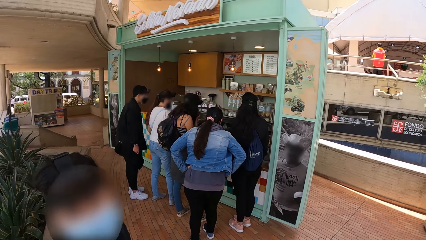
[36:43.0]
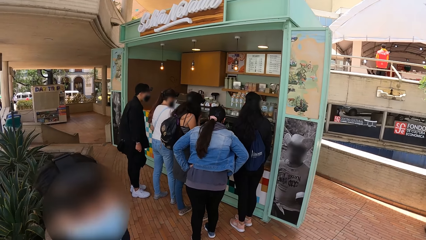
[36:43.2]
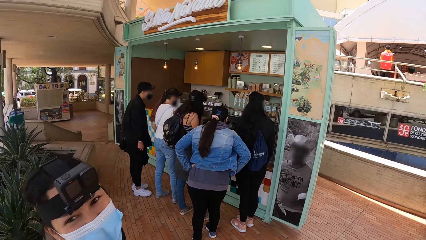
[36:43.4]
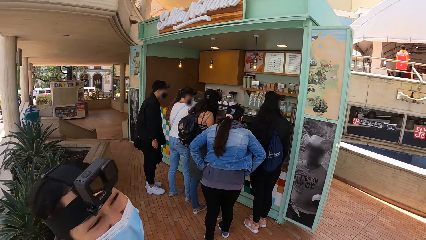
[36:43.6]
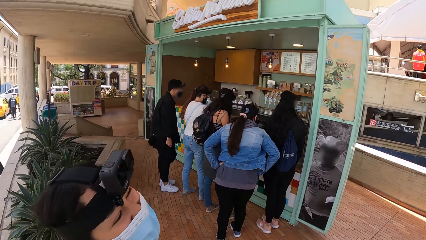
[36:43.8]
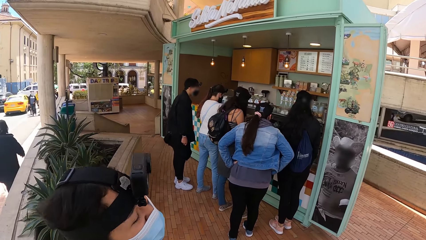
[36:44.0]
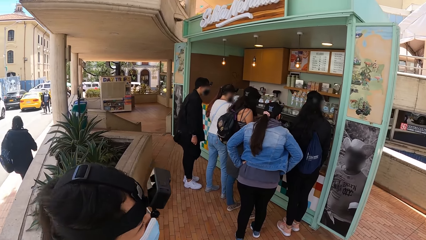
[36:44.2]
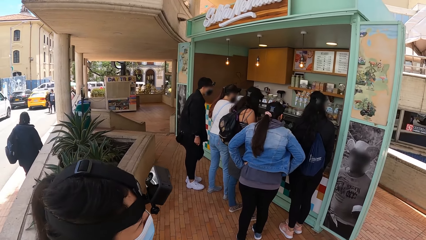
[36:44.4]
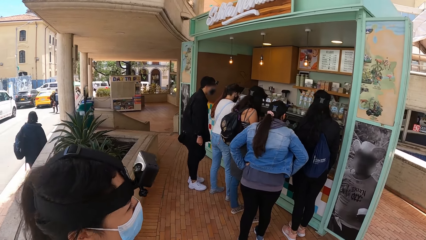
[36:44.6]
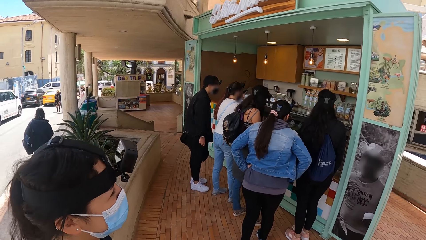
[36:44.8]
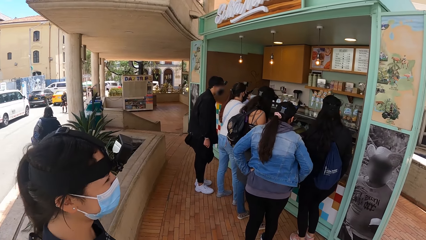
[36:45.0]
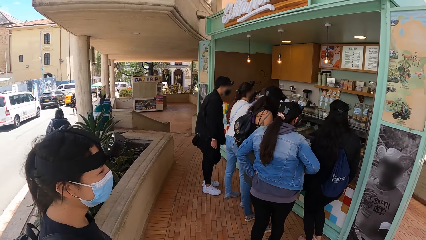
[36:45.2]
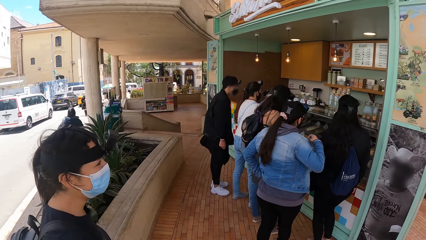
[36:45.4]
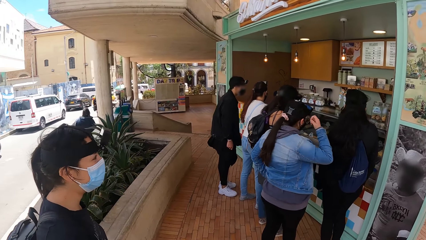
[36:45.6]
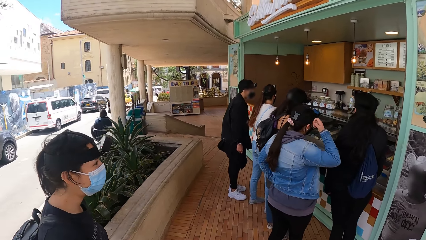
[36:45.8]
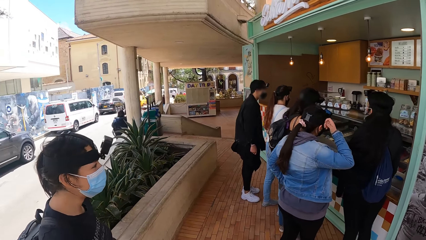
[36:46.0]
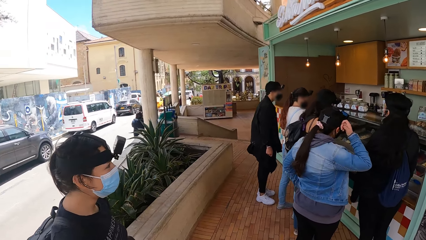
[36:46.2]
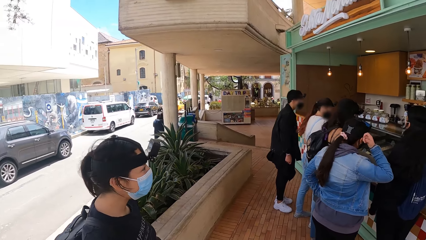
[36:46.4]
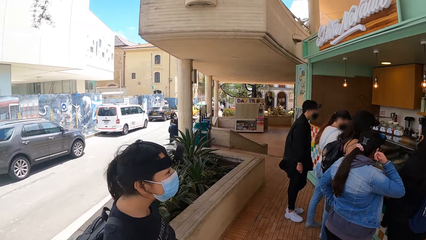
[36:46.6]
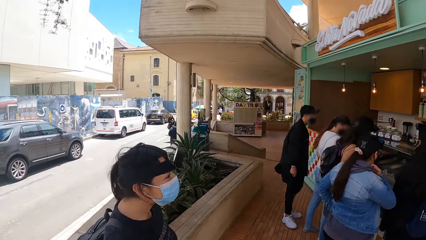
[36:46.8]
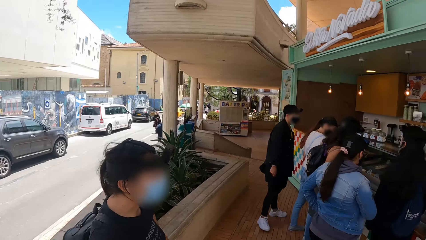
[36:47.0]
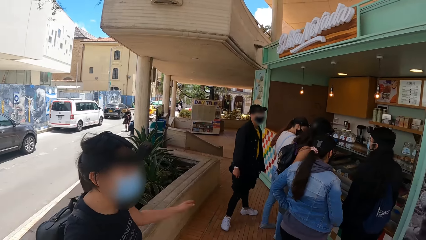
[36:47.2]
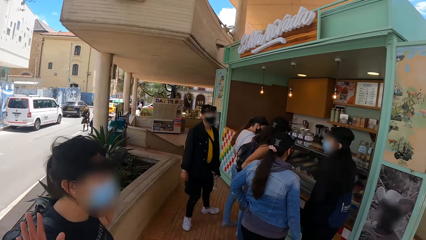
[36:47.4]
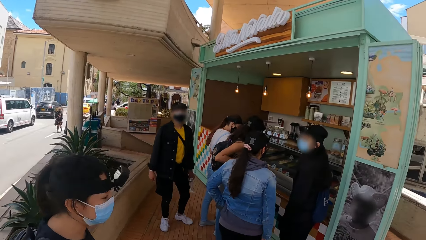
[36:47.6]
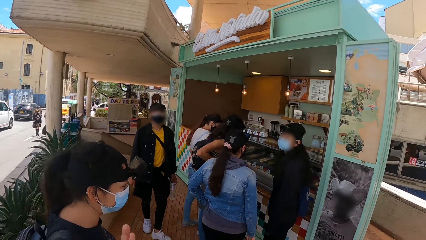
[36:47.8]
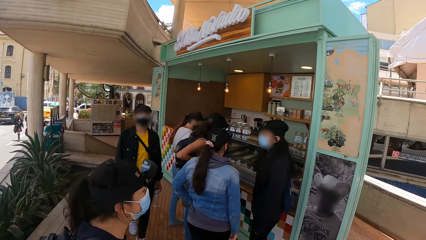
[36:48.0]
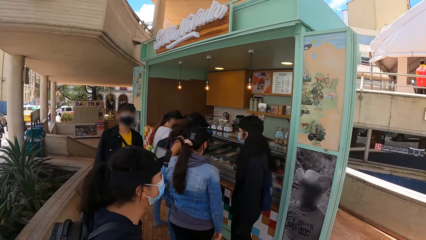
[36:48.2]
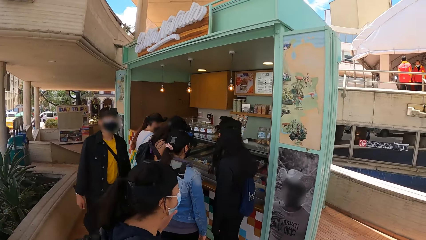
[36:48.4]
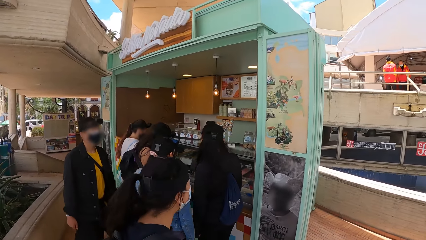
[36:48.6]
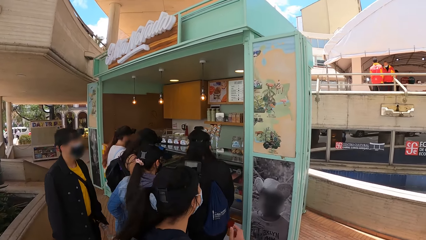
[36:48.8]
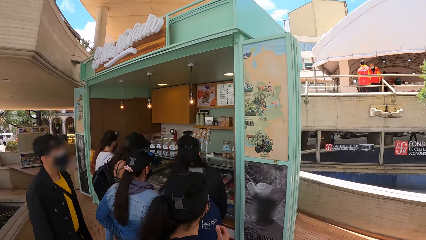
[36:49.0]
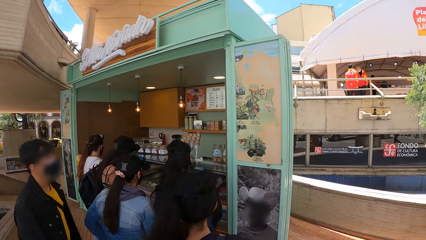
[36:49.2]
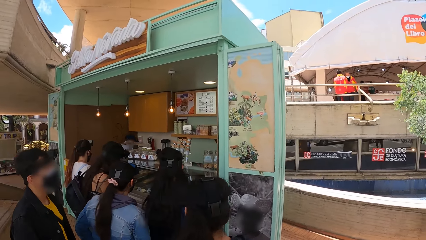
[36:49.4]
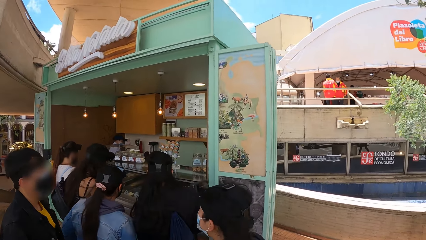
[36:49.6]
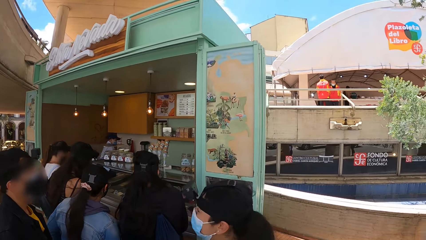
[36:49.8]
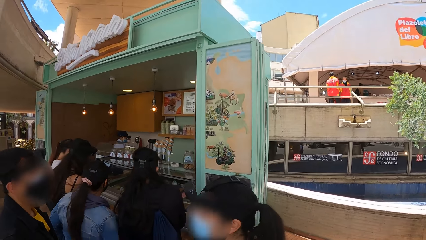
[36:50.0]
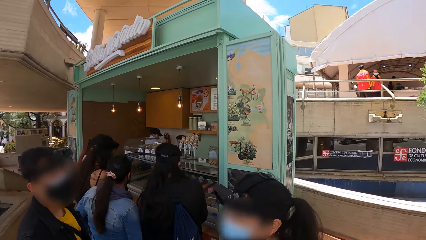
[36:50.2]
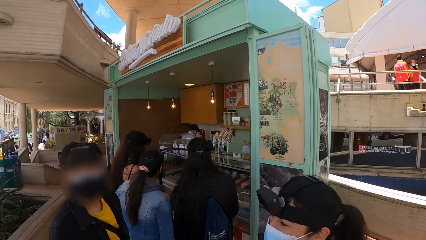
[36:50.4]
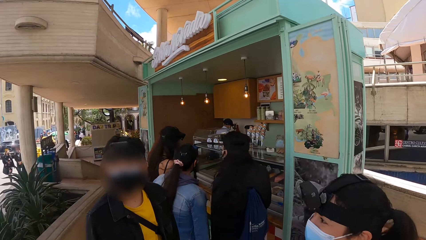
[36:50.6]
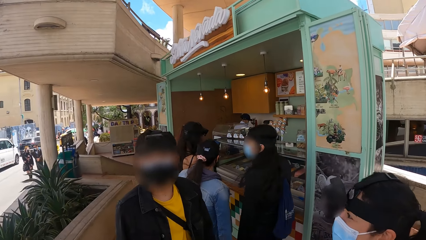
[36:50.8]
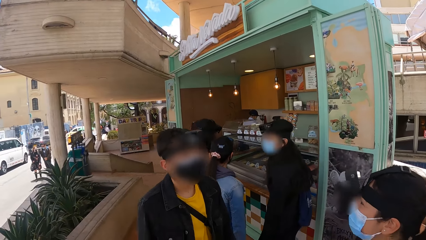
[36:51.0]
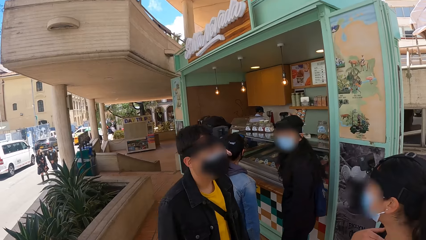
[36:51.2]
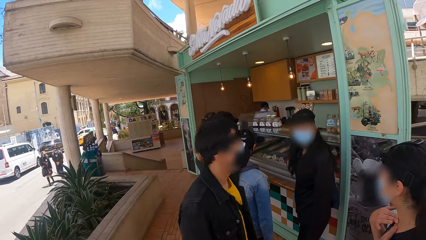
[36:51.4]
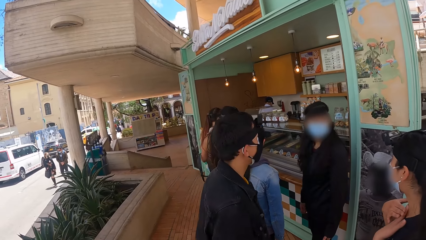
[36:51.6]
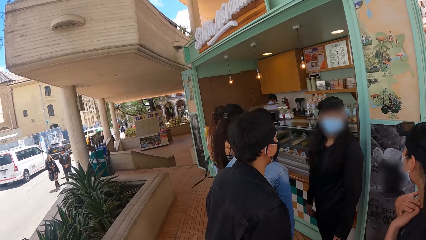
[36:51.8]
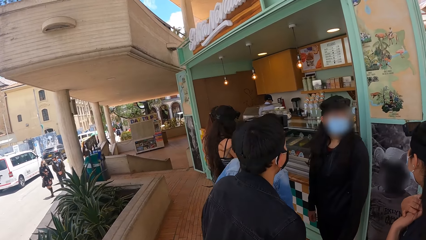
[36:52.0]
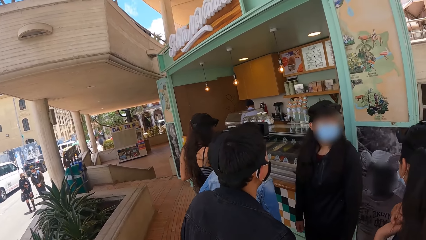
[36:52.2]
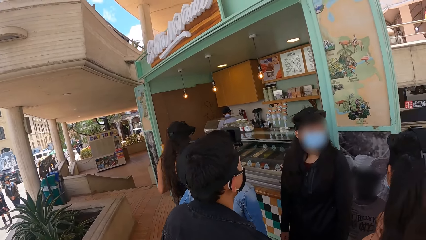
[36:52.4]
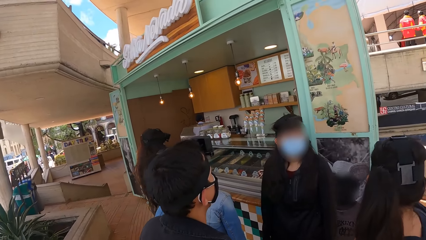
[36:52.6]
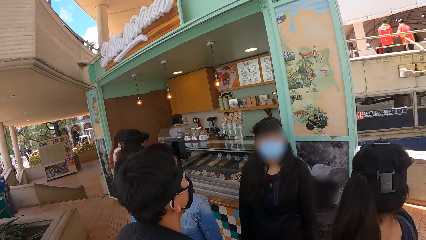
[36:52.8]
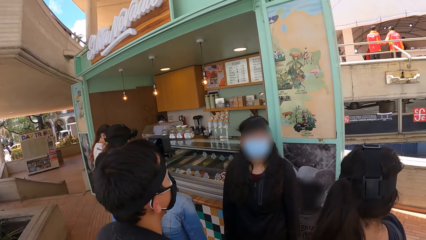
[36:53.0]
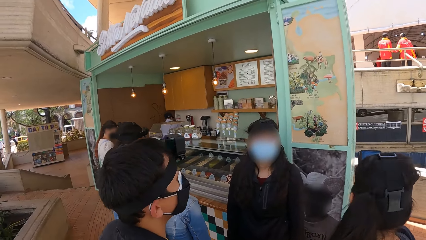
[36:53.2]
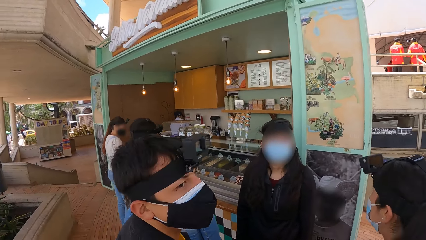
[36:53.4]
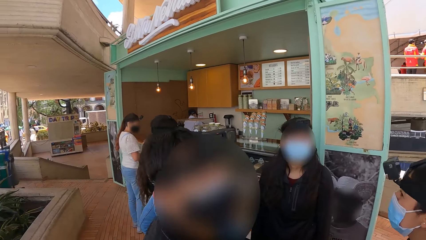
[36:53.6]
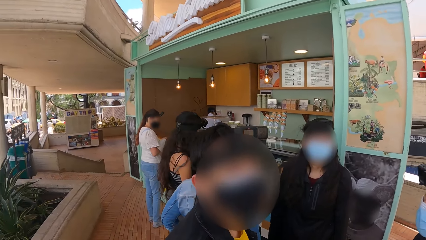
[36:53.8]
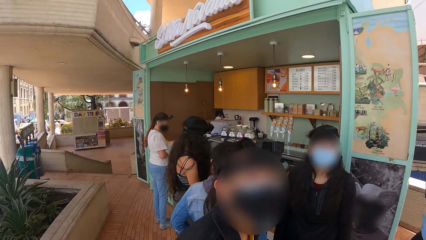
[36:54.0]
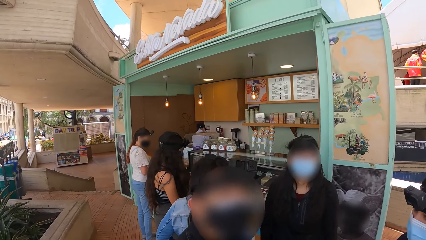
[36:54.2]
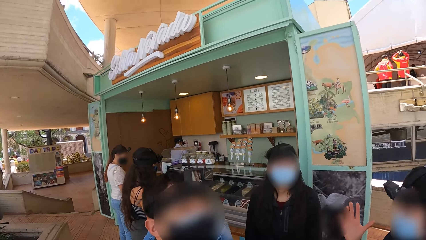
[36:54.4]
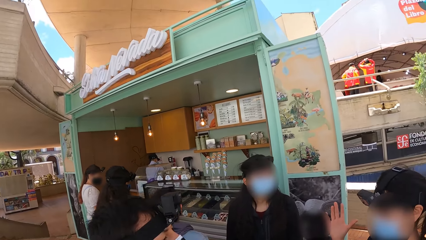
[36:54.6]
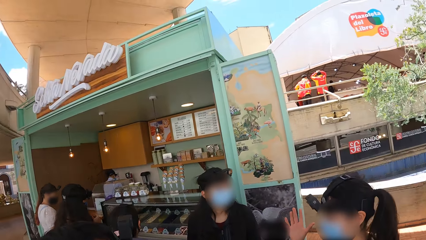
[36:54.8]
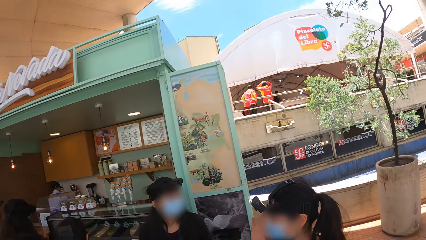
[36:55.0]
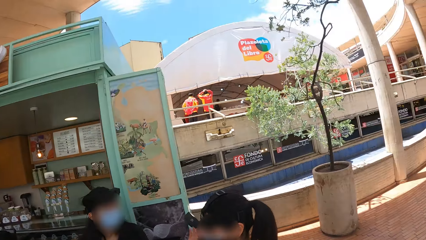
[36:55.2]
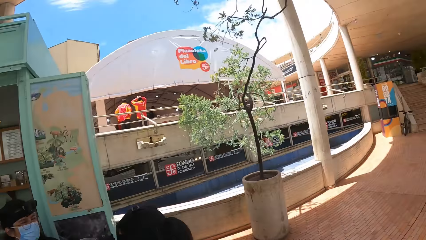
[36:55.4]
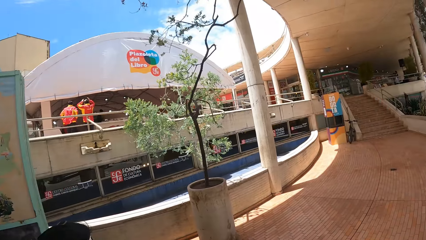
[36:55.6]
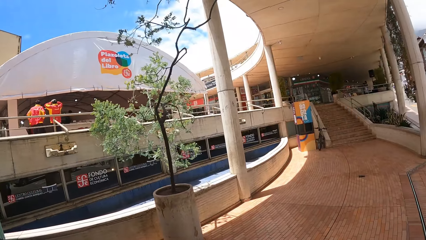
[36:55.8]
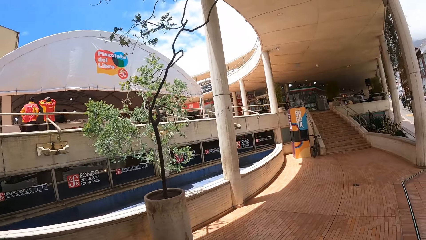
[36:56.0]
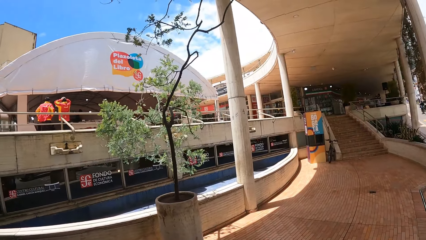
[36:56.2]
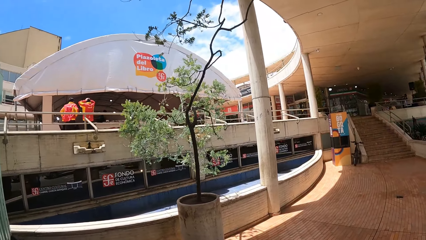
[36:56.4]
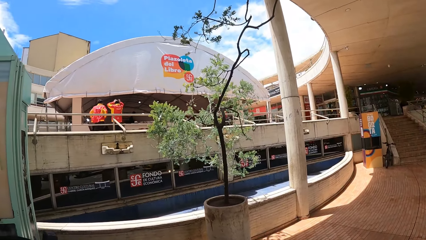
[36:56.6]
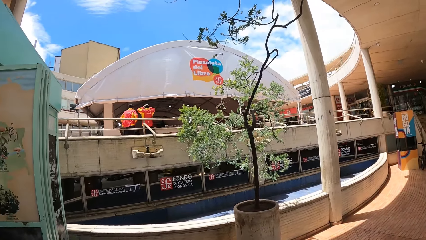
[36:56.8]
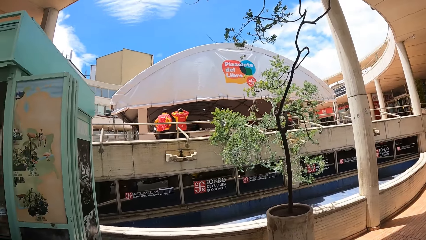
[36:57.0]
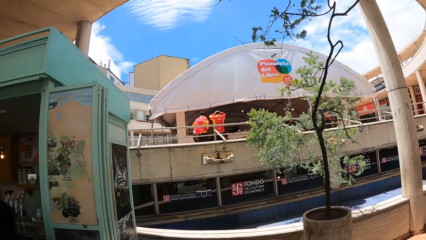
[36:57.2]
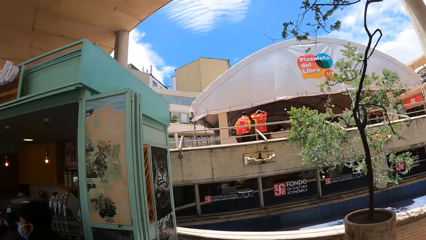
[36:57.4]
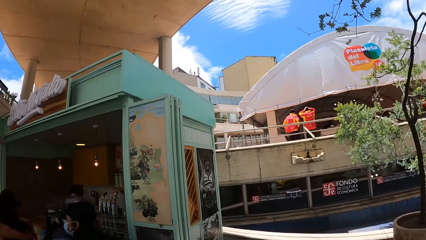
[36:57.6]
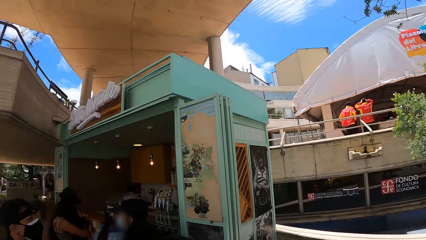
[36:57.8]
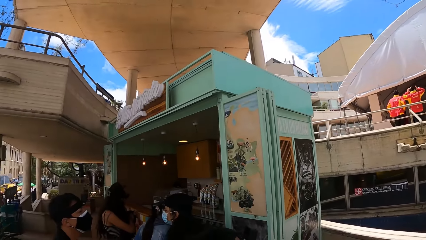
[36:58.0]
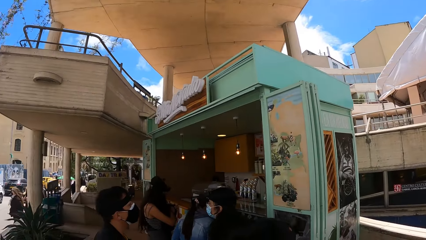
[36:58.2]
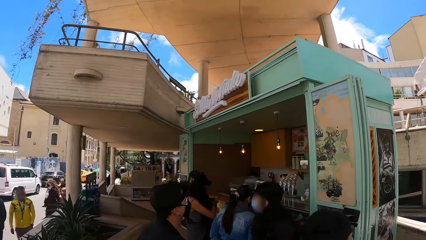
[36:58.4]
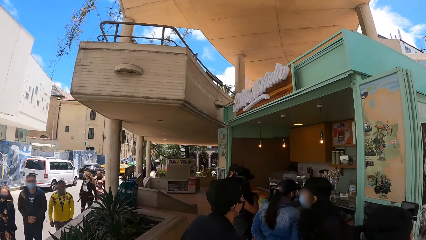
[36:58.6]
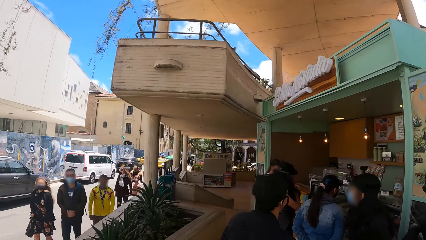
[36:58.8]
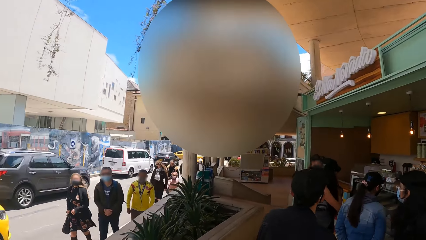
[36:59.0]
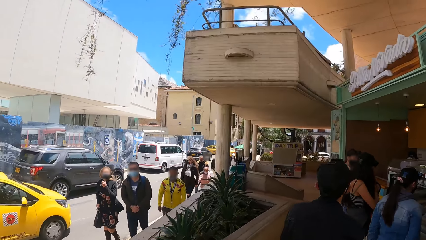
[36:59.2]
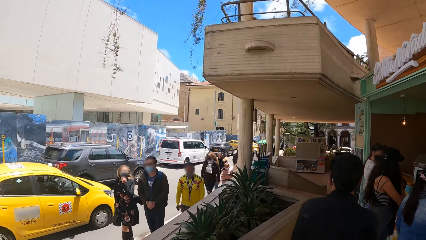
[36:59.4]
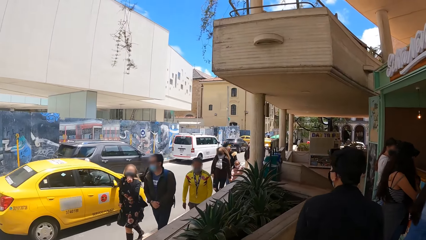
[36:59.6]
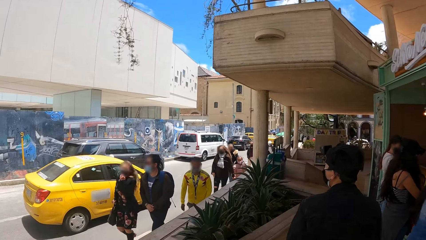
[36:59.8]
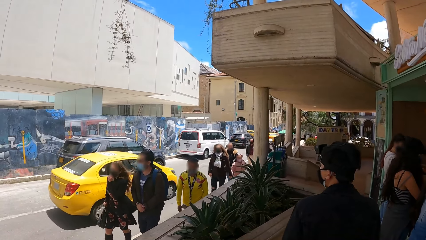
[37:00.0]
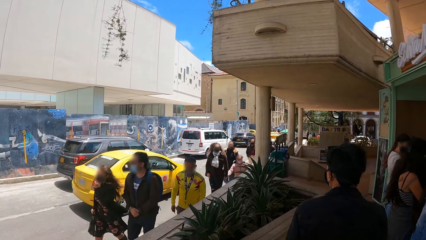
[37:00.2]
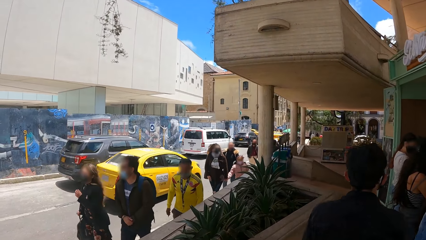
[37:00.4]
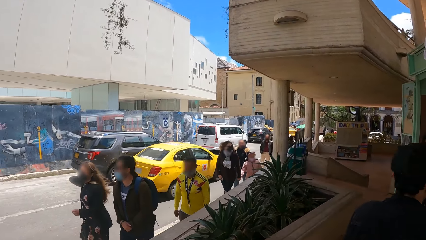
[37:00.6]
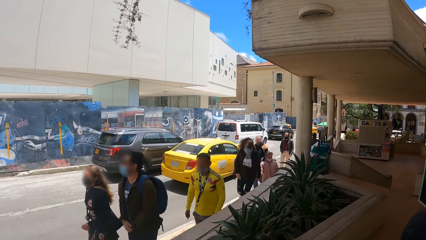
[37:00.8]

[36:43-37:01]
A woman looks around. A man walks around. The woman walks around the building. The camera wearer looks around. The woman converses with another woman. The man converses with the other woman. The man converses with the camera wearer. The camera wearer looks around.
